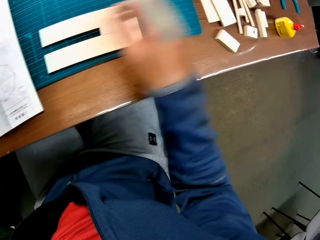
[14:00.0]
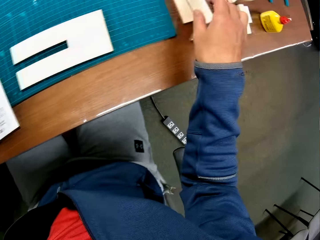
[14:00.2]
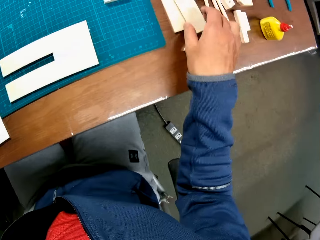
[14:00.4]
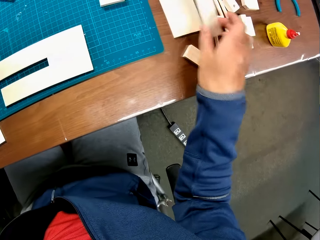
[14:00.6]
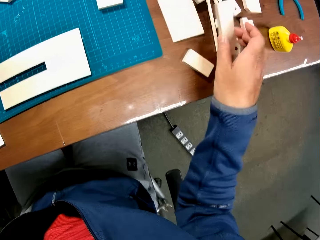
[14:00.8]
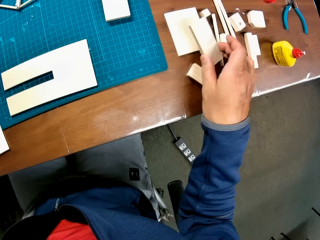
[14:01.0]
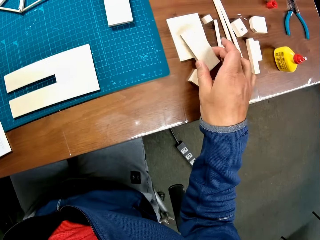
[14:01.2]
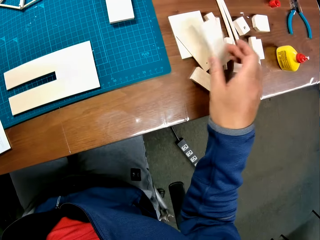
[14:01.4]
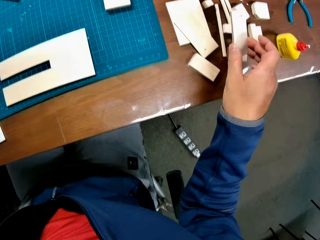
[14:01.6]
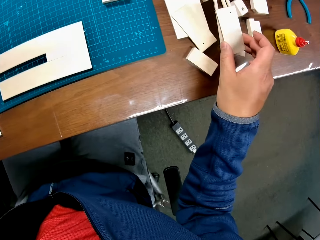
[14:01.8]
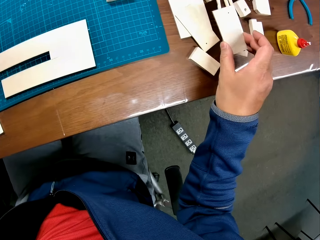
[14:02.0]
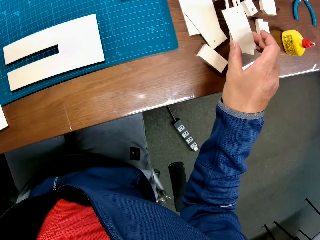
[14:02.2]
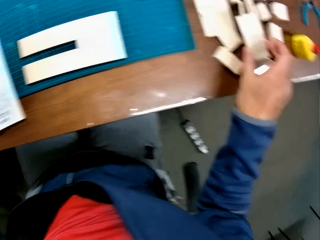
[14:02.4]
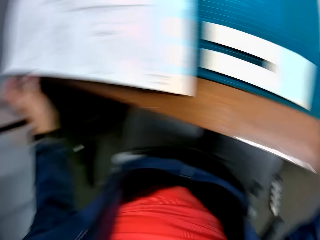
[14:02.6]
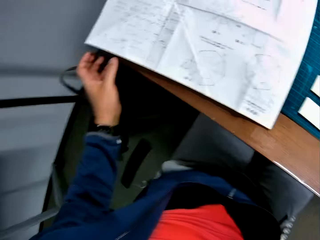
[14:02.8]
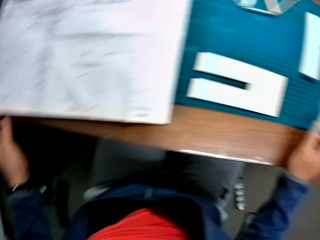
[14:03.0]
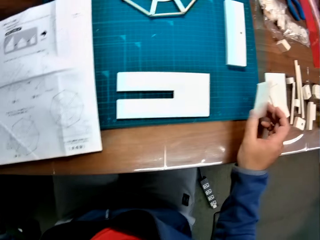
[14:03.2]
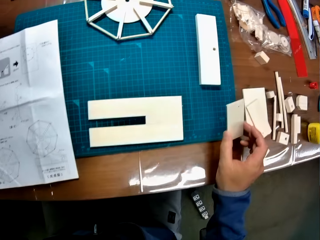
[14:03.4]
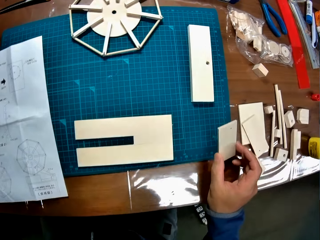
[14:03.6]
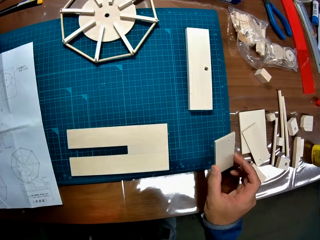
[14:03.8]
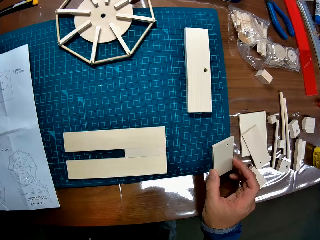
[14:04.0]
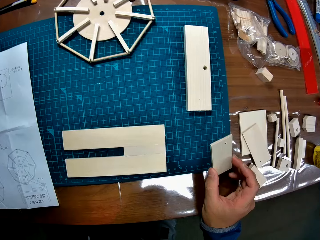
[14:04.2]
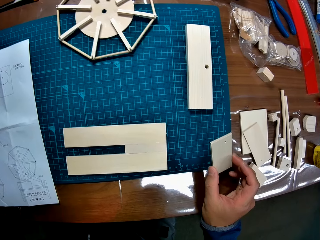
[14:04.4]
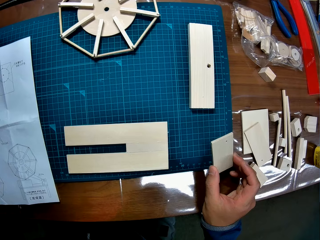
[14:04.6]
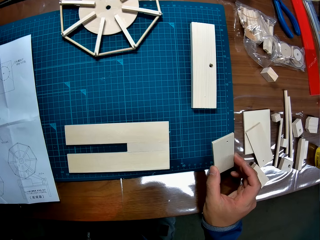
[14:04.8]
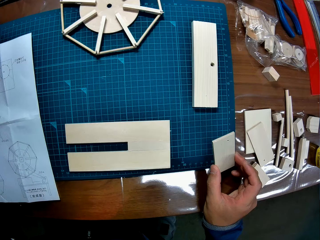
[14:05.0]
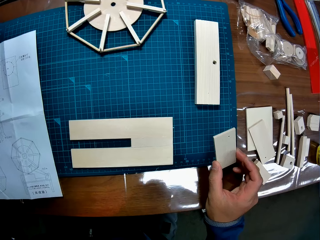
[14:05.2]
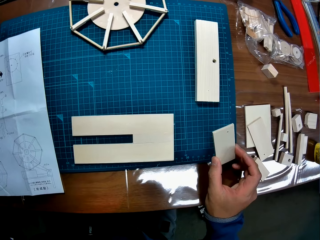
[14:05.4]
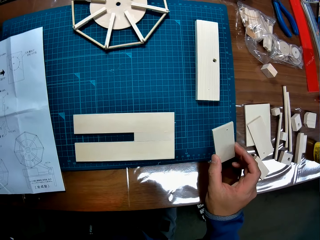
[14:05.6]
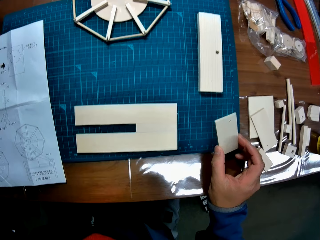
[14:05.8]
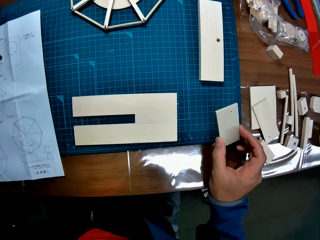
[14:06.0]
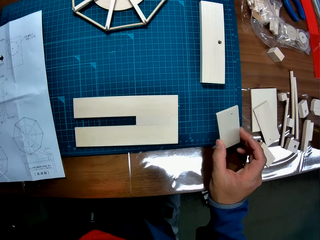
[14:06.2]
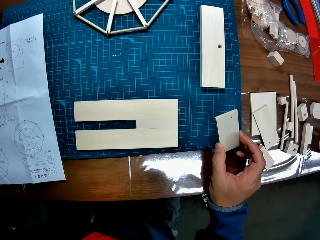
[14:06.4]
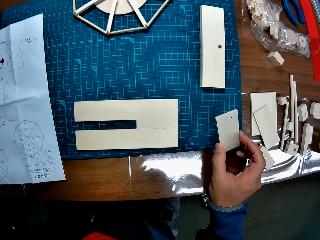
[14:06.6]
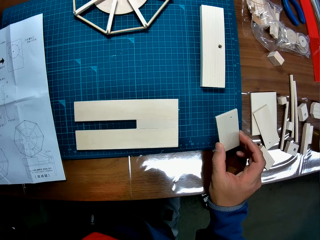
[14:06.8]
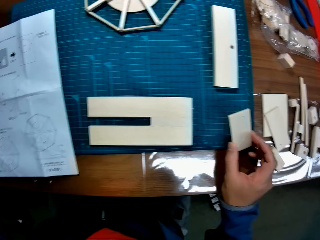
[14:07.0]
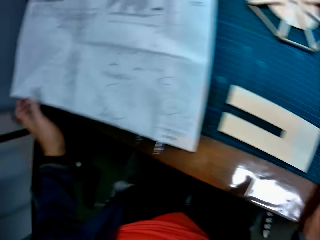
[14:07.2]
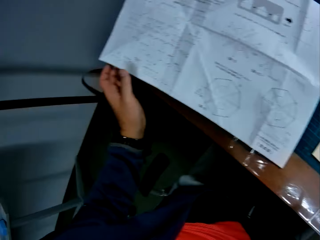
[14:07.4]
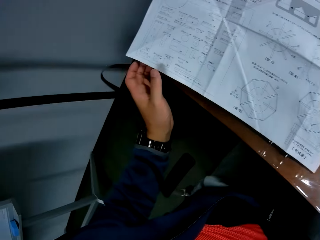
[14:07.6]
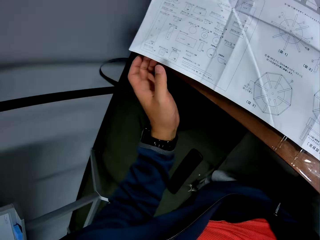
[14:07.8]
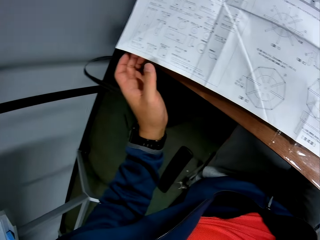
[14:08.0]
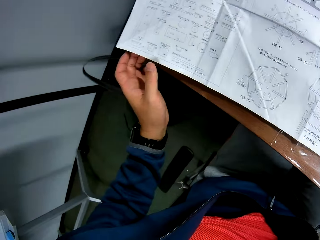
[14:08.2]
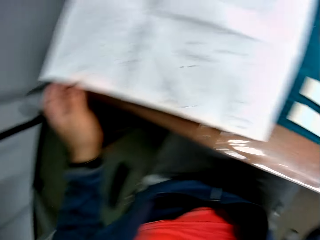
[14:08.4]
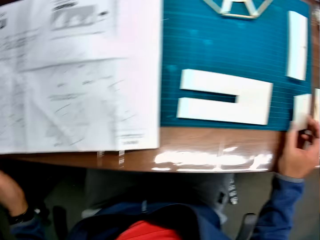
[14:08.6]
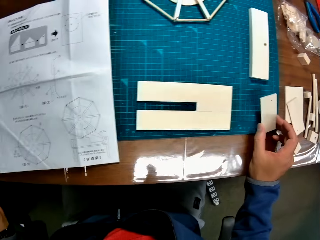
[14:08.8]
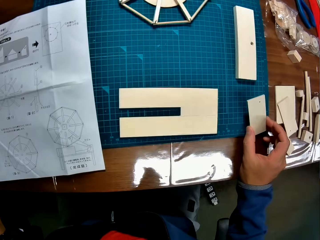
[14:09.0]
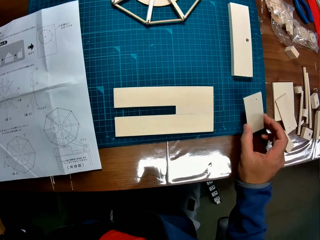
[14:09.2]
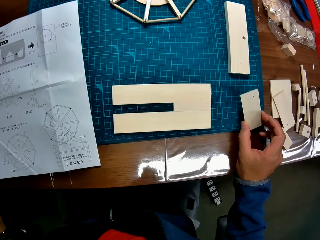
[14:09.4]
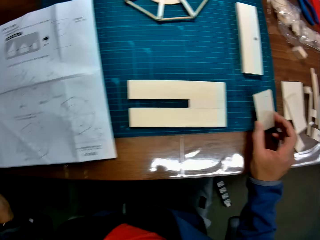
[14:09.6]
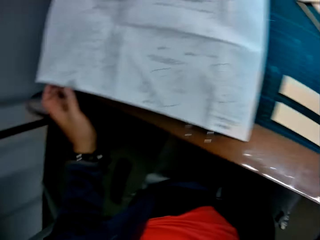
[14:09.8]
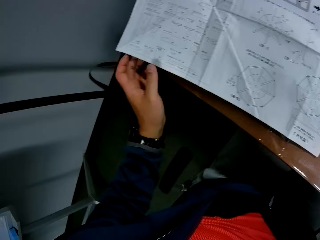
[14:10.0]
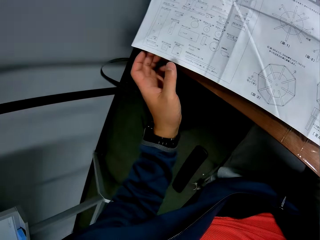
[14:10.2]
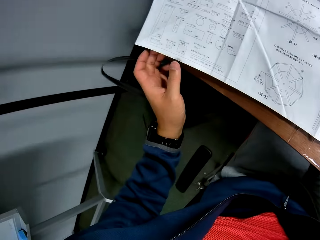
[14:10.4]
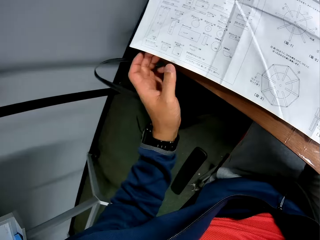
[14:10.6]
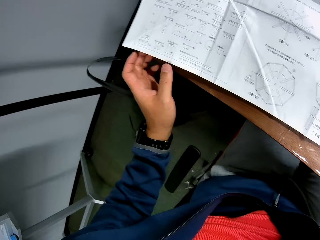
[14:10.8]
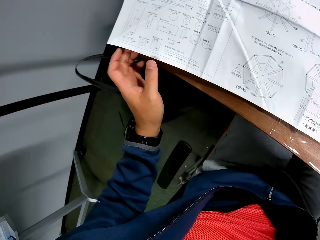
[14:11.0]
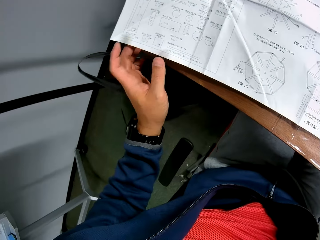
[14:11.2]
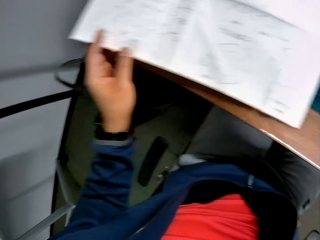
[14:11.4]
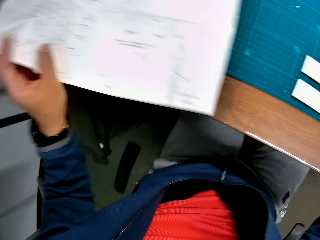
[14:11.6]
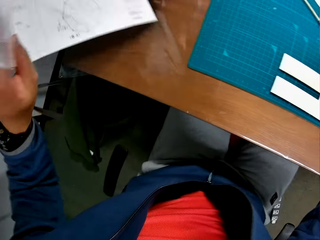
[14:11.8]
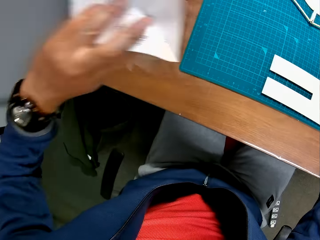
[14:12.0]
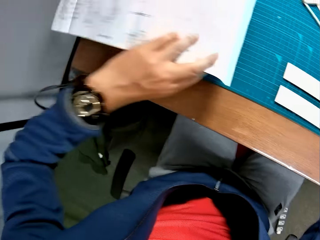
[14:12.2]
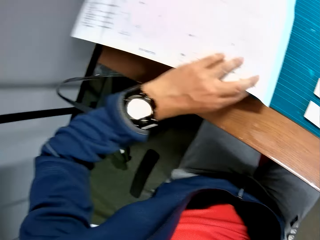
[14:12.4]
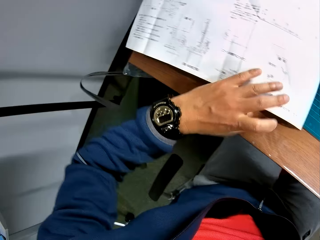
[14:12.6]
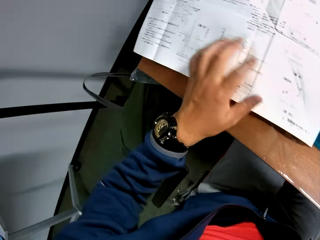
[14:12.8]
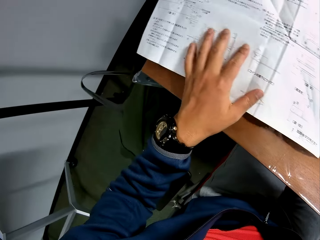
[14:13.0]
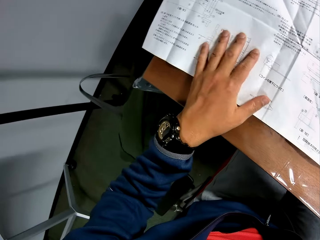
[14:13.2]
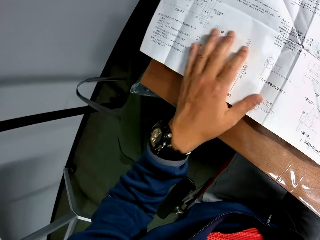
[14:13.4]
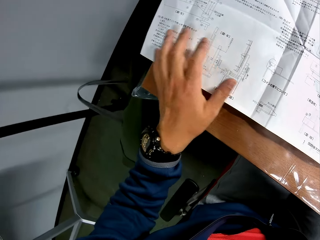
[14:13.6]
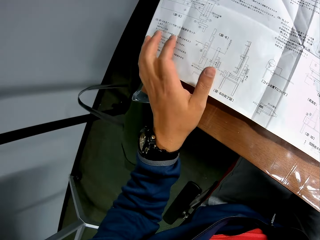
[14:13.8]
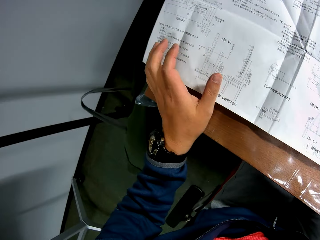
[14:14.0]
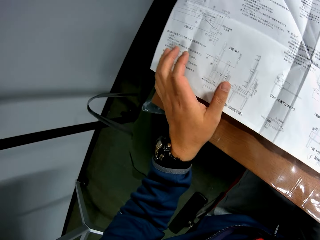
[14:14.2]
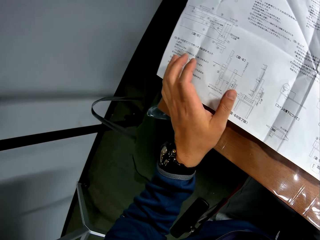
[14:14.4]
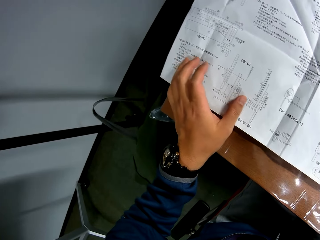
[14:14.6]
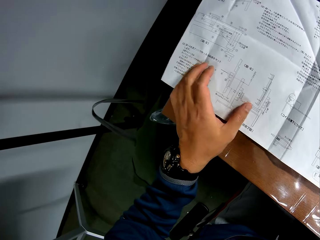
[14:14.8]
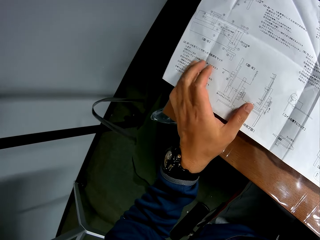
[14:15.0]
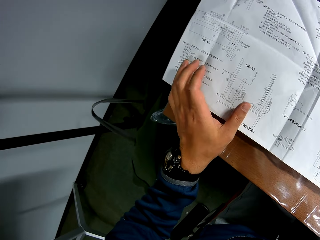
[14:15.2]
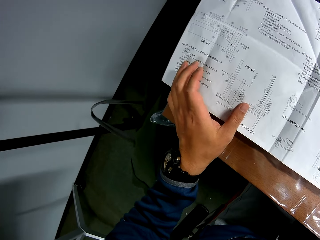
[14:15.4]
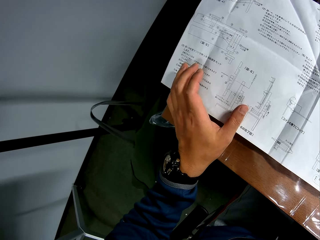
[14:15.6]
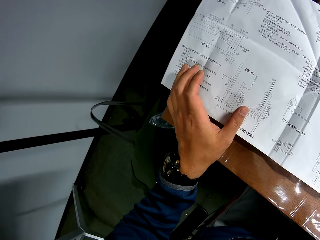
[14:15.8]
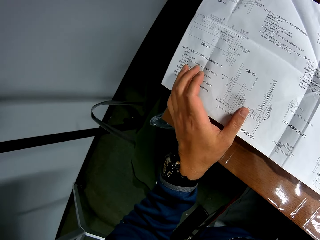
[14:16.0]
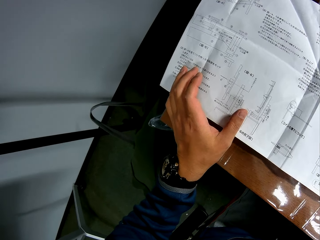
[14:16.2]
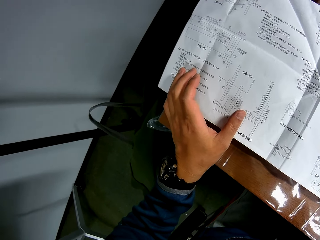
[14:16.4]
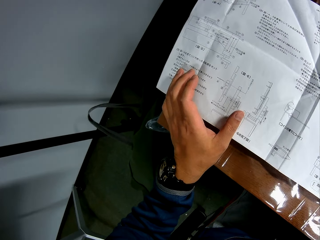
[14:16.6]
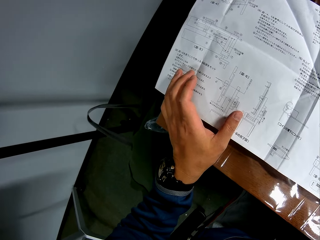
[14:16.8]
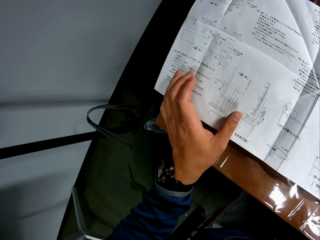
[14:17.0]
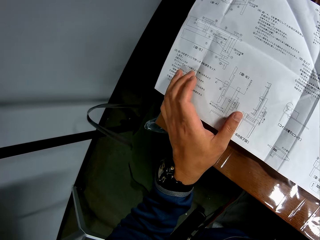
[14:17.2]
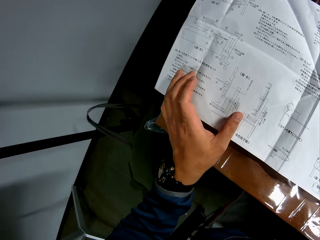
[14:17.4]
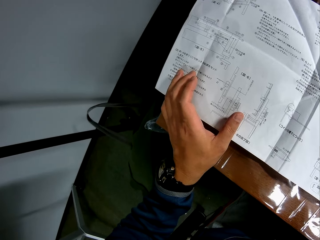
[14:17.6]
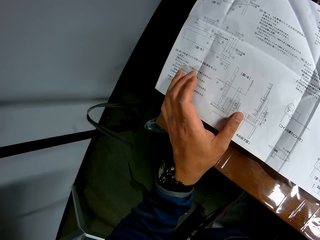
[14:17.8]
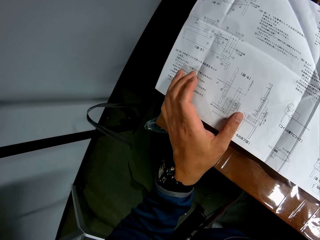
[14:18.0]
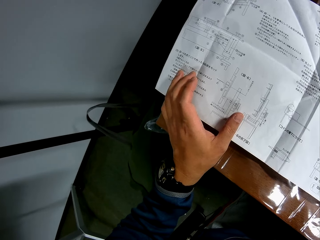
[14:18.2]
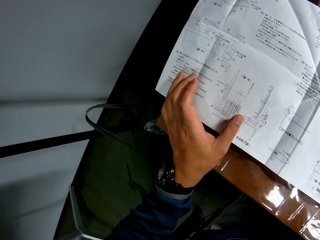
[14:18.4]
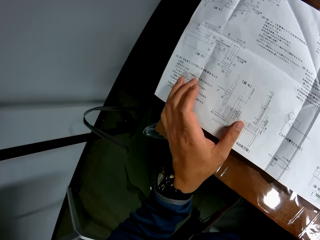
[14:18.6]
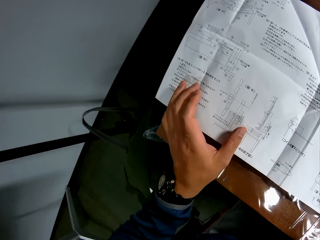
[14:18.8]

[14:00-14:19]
The camera wearer picks two model pieces or pieces of woodcraft together from the table. They drop one model piece on another model piece on the table. They look towards the instruction manual or manual paper on the table. They look towards the model pieces on the green sheet on the table. They look around. They look towards the instruction manual on the table. They pick up the piece of woodcraft, read the manual paper and pick up the piece of woodcraft. They look towards the model pieces on the green sheet on the table. They look towards the instruction manual on the table. They turn the instruction manual to the other side. They read the manual paper.

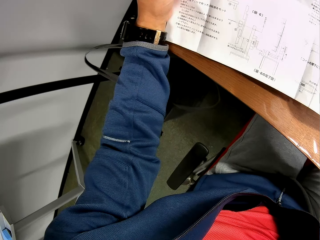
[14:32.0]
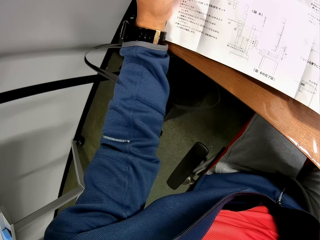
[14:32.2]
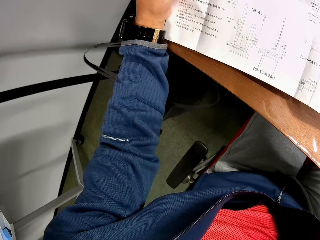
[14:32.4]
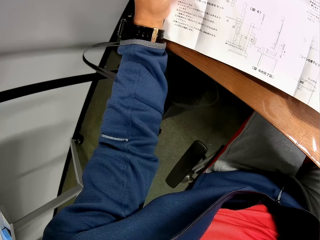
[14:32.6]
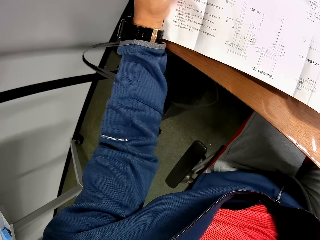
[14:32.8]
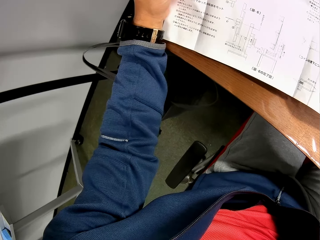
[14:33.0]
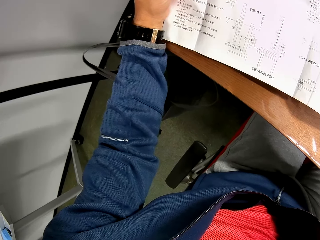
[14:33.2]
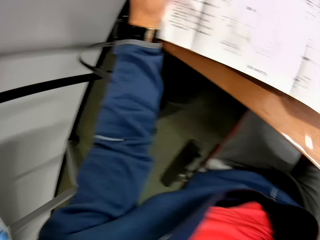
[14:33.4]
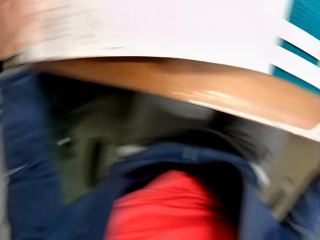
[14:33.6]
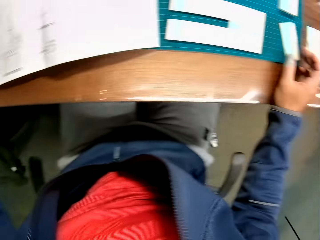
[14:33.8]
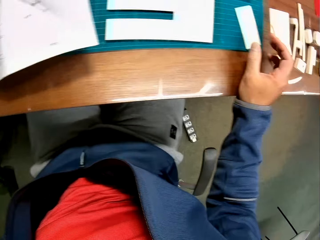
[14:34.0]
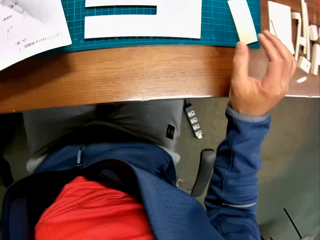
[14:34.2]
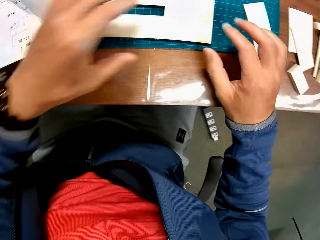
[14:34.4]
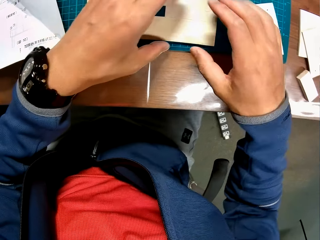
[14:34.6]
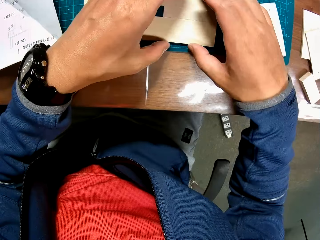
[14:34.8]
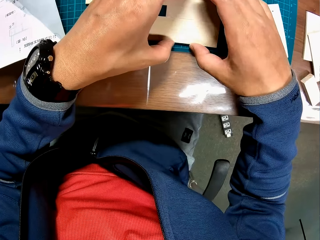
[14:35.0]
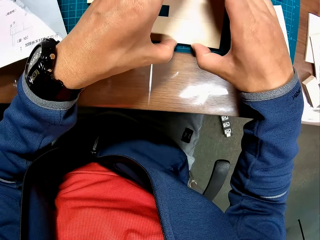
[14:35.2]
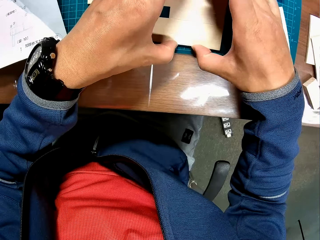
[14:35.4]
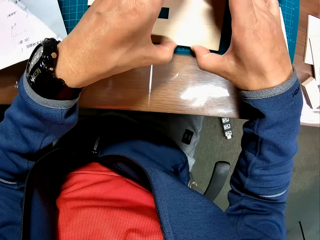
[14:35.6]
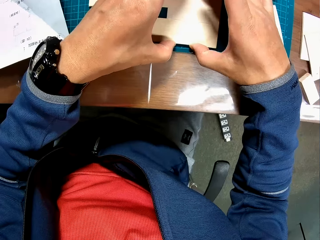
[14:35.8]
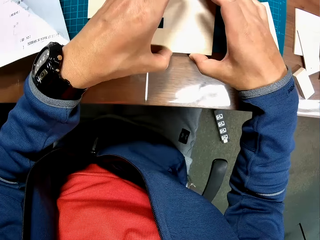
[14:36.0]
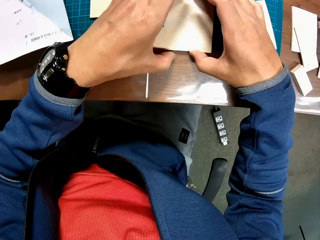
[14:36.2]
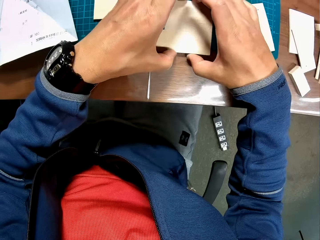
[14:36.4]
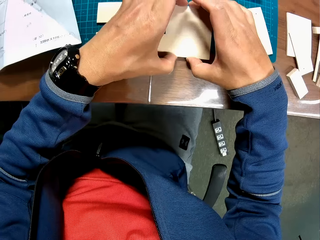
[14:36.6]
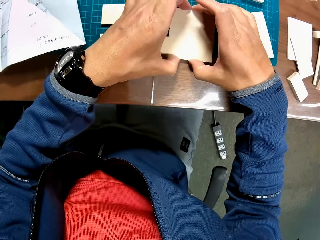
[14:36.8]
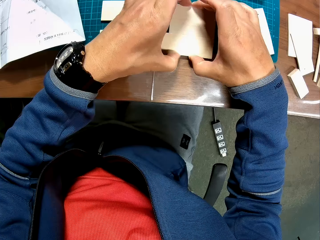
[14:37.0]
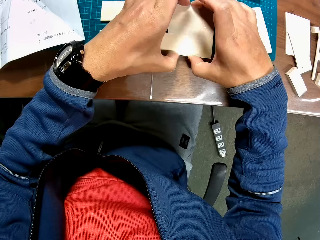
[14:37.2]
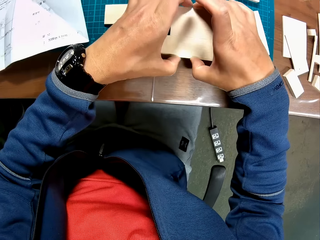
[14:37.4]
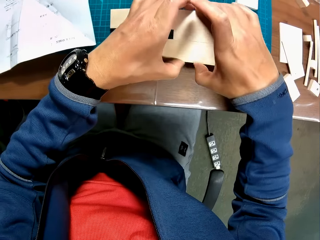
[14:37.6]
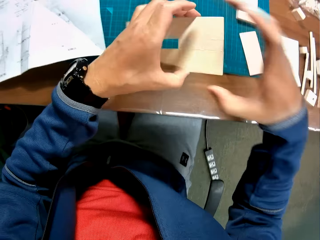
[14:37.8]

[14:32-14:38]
The camera wearer looks towards the model piece on the green sheet. They pick up the piece of woodcraft. They set joined model pieces on the green sheet with both hands. They observe the piece of woodcraft.
